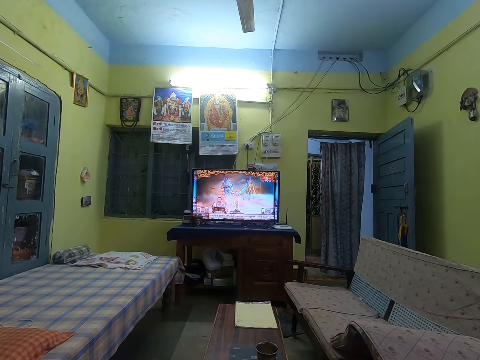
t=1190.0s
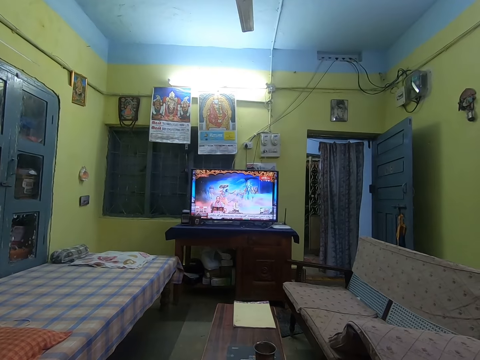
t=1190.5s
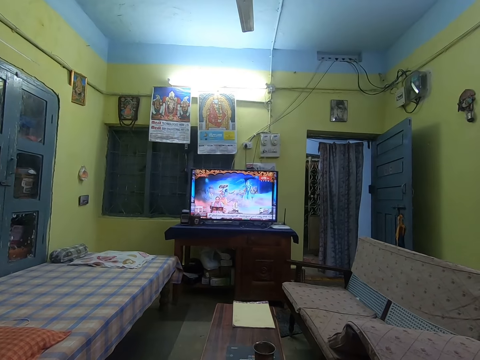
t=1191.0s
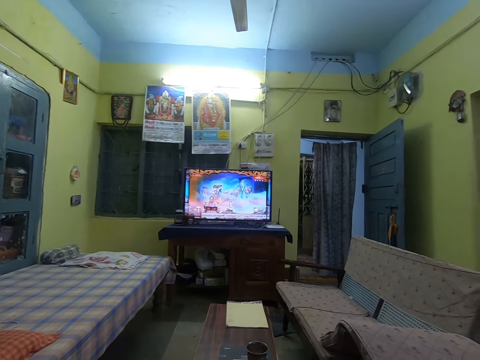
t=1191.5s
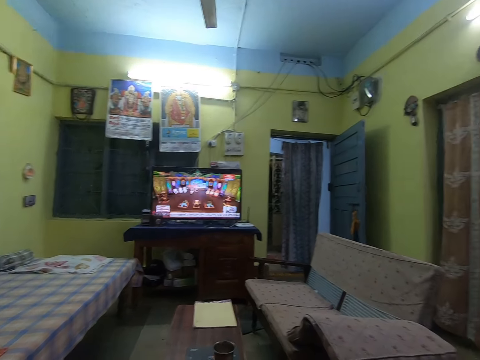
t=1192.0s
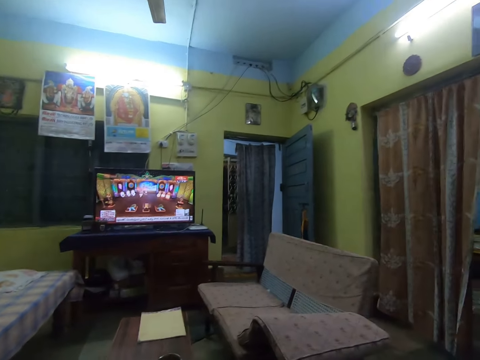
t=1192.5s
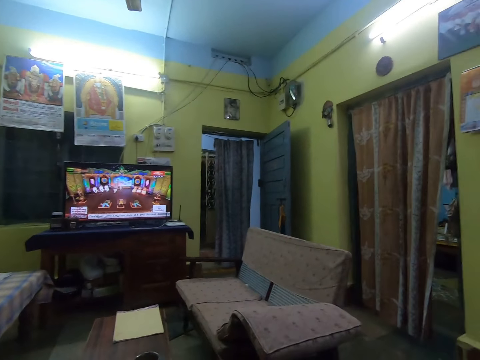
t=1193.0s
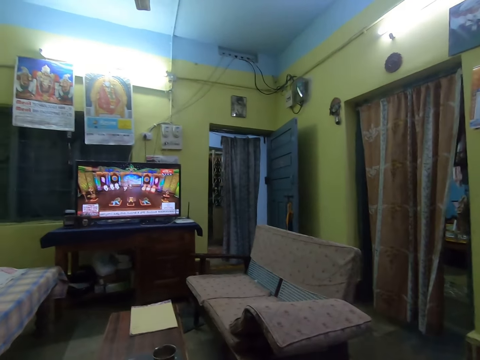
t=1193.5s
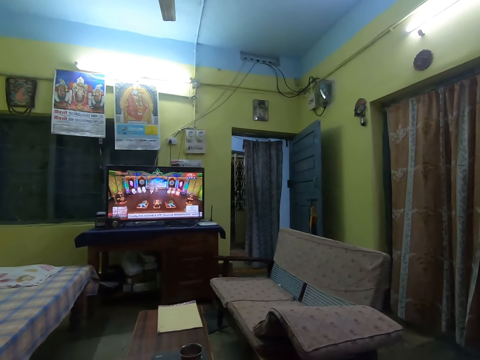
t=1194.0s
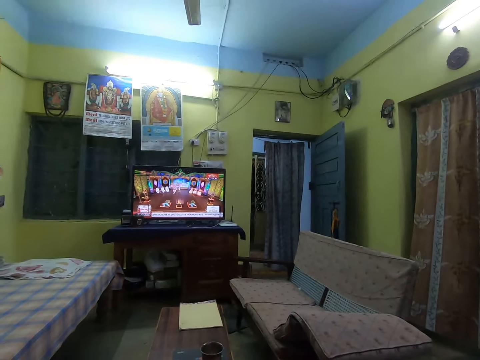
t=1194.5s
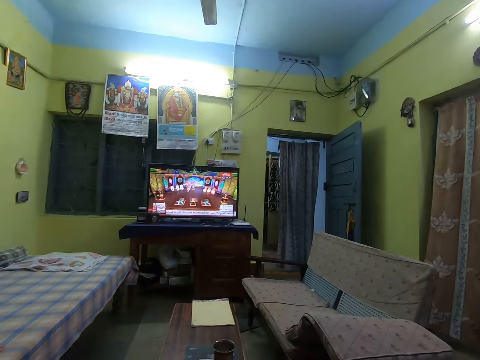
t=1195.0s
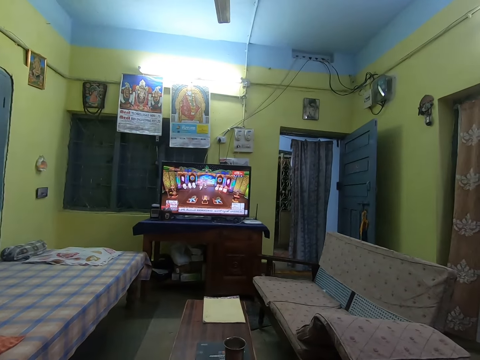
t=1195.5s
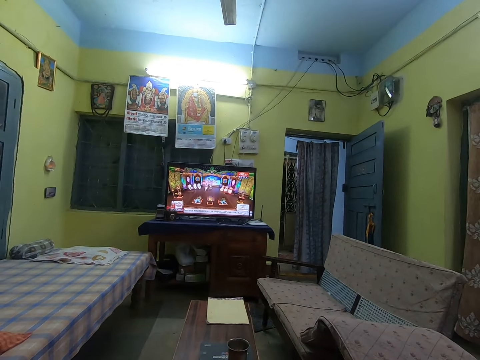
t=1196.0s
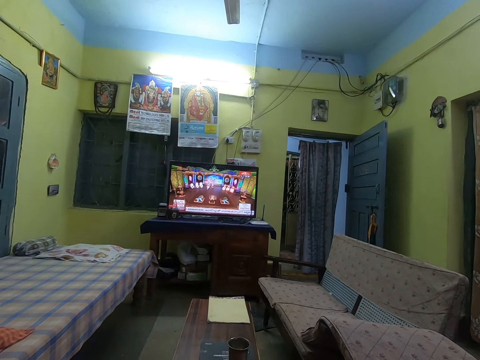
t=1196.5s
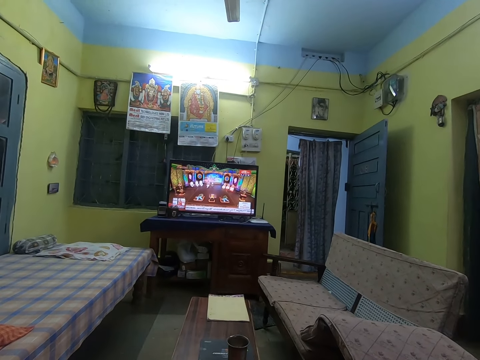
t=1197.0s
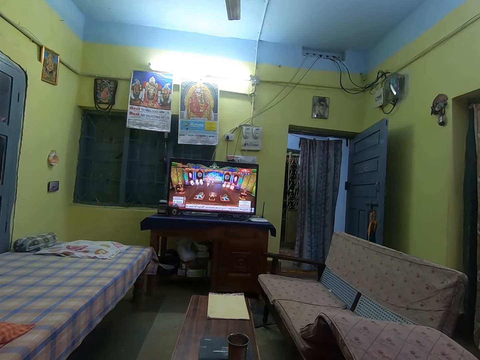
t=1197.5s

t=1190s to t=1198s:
The camera wearer speaks.
